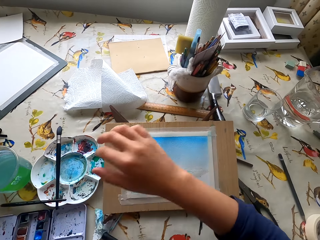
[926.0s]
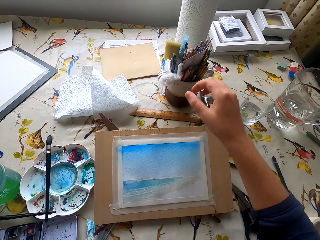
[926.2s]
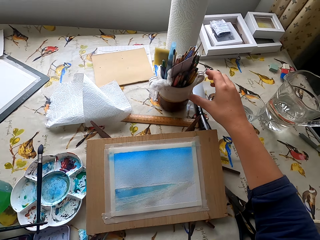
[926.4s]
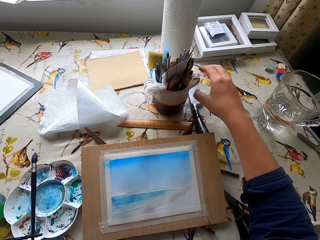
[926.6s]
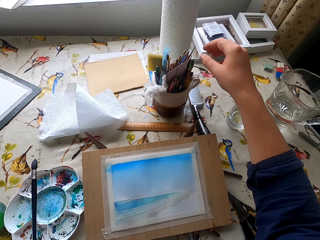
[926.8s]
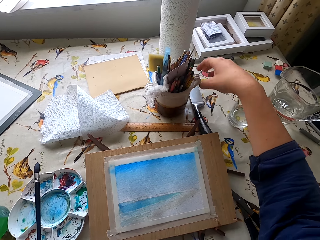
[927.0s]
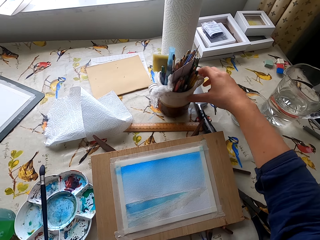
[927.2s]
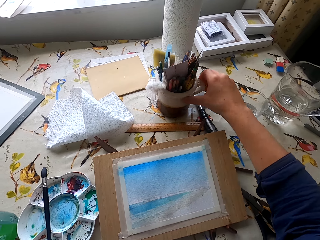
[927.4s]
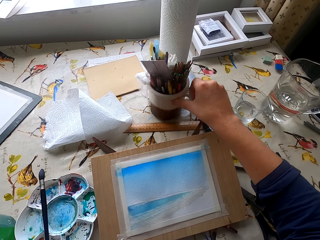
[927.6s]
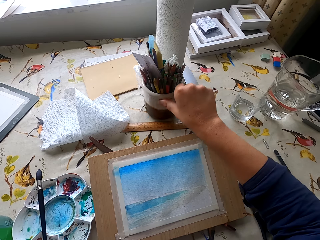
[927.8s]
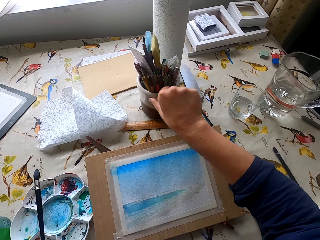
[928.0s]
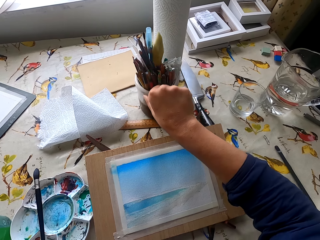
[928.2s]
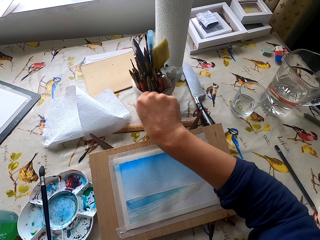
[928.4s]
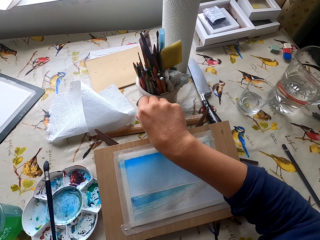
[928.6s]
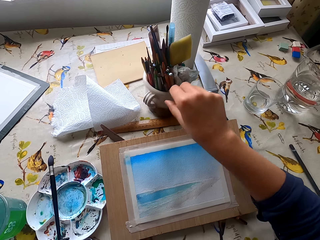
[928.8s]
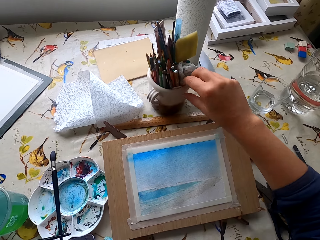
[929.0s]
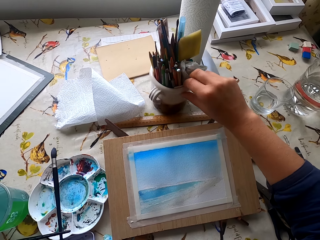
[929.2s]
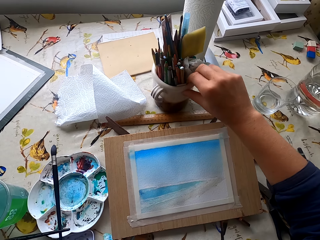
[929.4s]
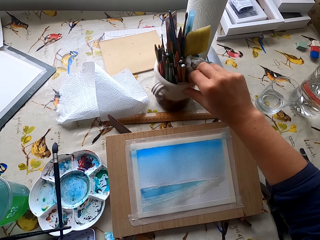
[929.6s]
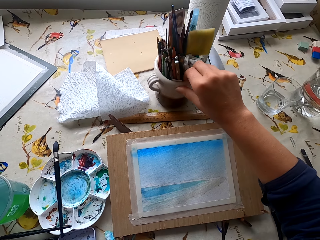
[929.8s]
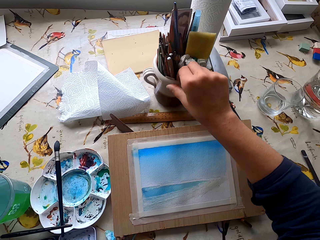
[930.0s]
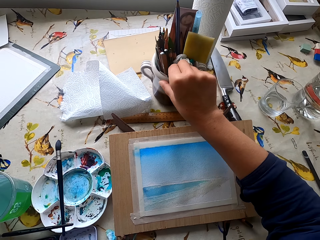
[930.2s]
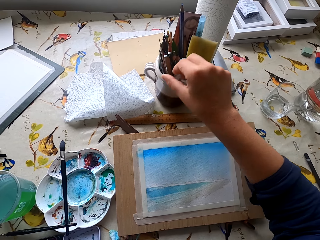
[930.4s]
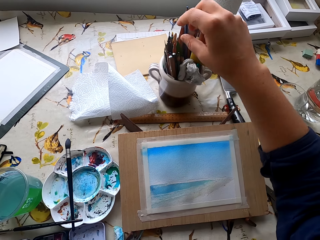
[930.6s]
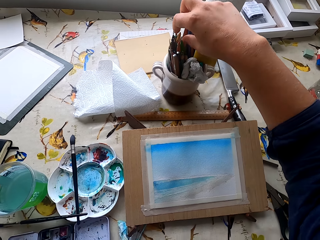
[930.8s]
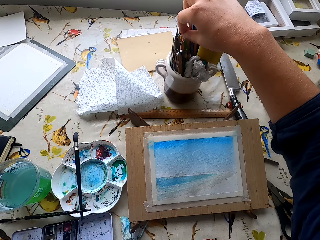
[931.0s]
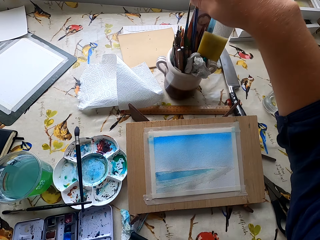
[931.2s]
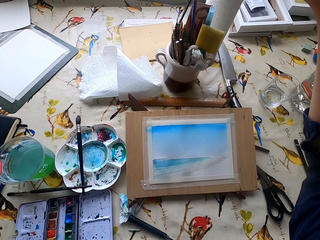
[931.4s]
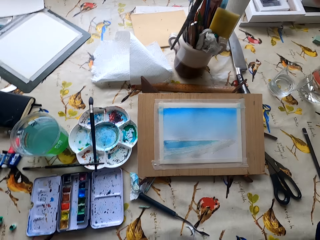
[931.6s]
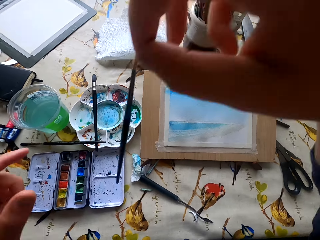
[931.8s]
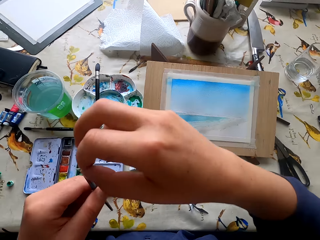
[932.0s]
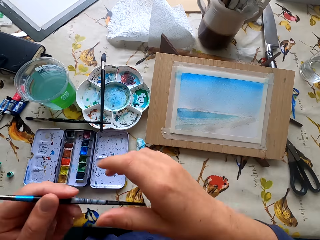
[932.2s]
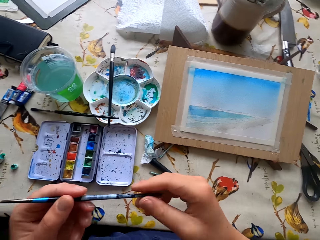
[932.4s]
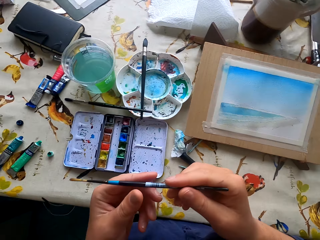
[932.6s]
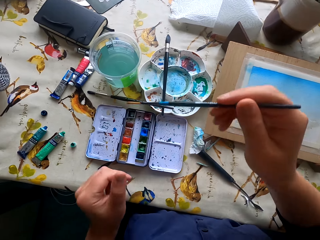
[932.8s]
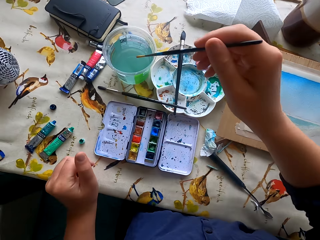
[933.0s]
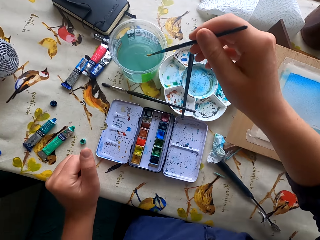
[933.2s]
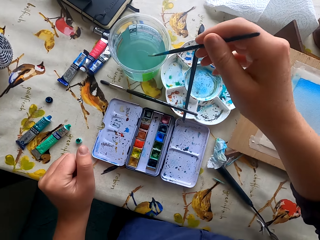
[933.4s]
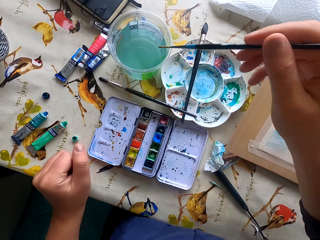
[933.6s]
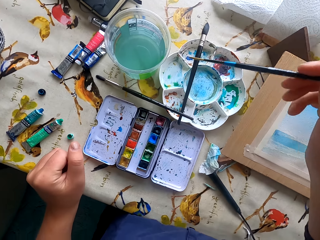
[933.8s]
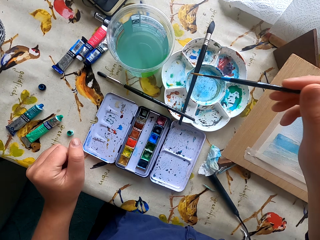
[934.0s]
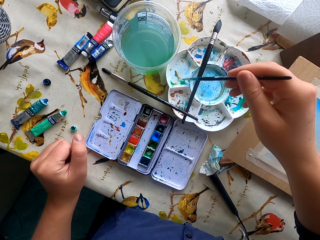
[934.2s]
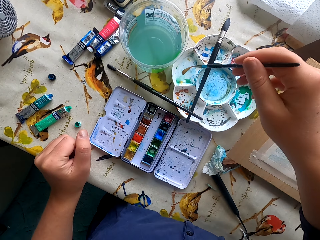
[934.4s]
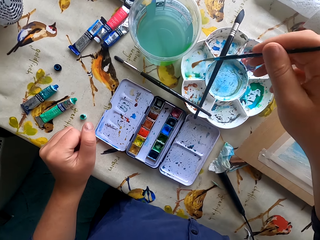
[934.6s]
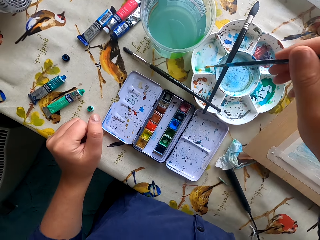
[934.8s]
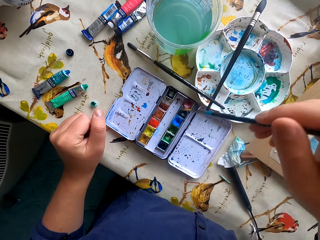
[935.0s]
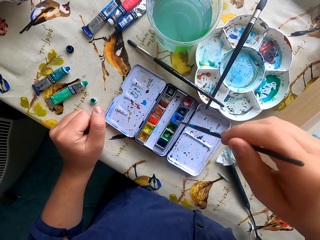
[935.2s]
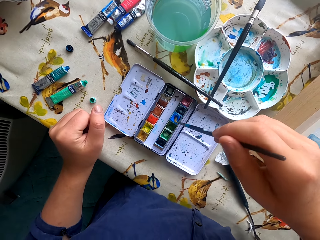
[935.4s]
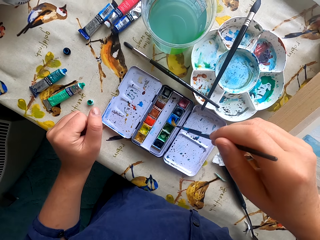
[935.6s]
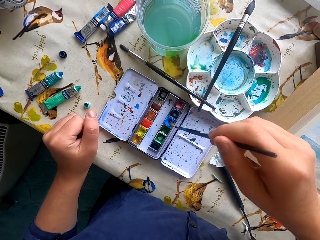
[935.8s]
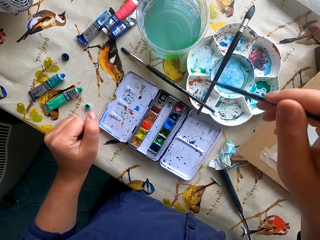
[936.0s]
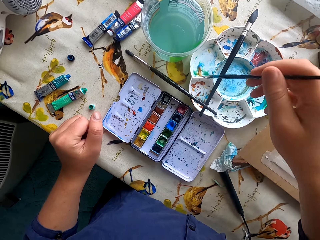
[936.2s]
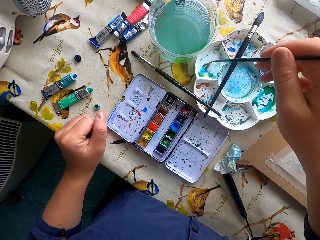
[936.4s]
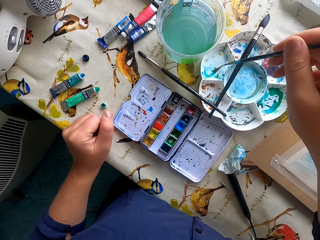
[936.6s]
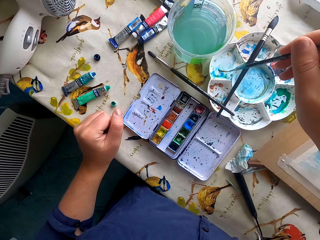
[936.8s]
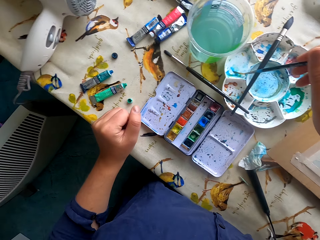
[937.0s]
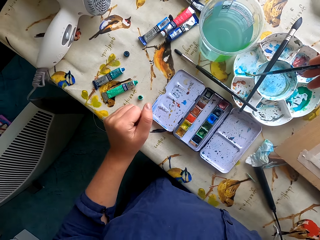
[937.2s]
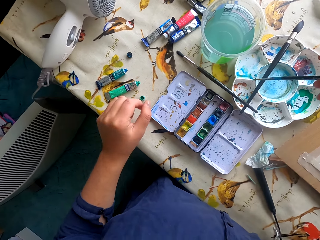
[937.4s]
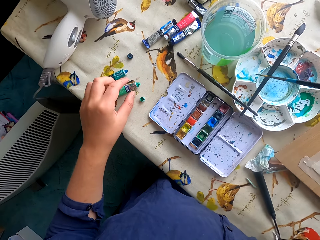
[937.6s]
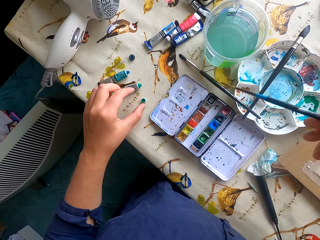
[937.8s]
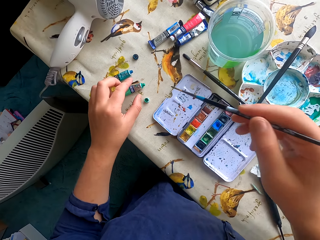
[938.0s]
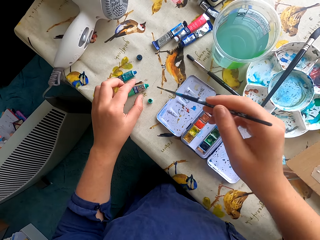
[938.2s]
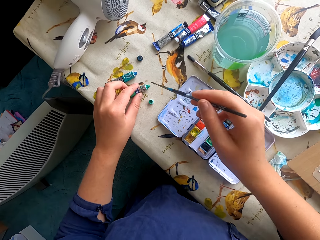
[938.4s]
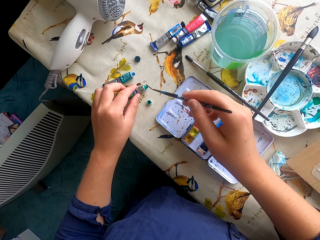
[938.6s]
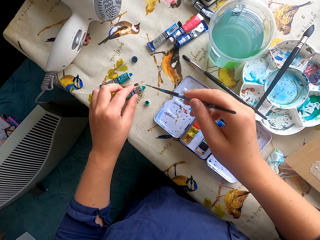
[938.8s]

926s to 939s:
The camera wearer drops the paintbrush. They move the bowl. They turn the paintbrush container. They pick up the paintbrush from the container. They dip the paintbrush in water. They remove excess water. They dip the paintbrush in water paint. They remove excess paint.

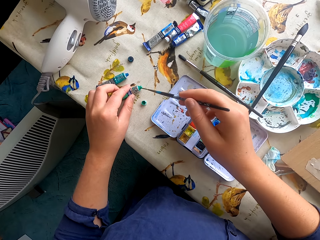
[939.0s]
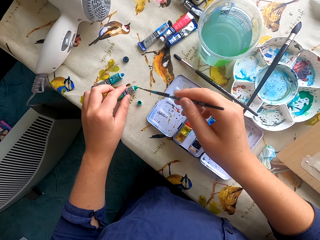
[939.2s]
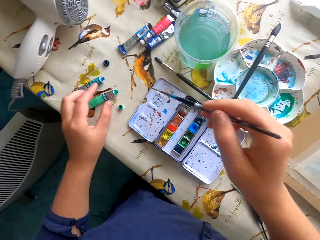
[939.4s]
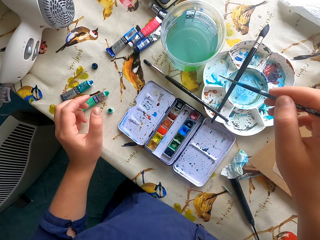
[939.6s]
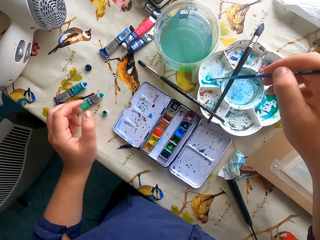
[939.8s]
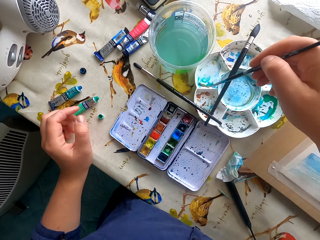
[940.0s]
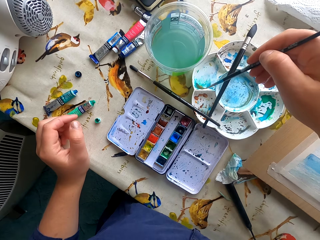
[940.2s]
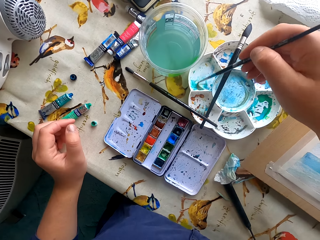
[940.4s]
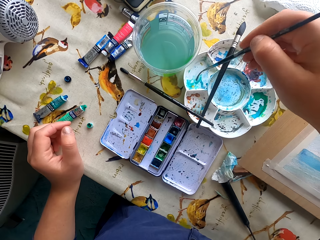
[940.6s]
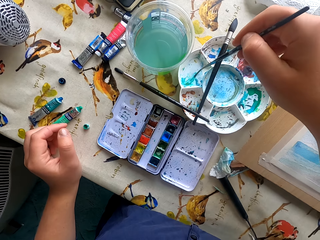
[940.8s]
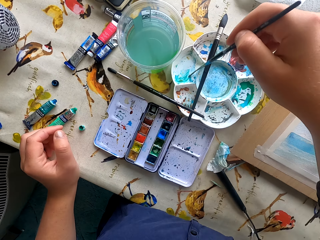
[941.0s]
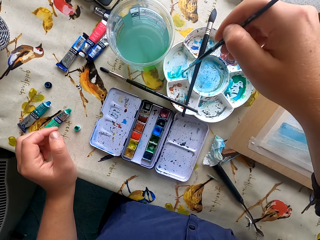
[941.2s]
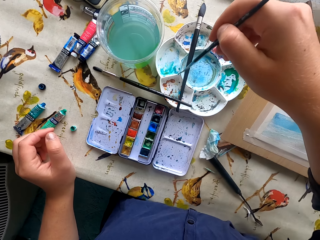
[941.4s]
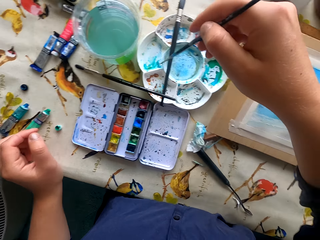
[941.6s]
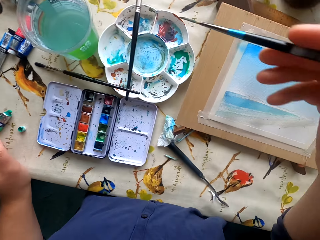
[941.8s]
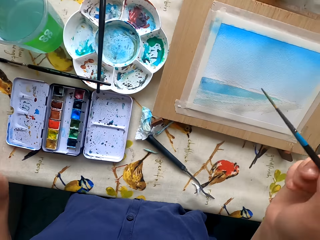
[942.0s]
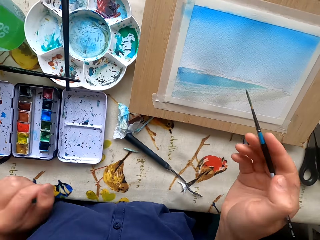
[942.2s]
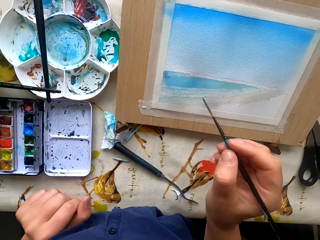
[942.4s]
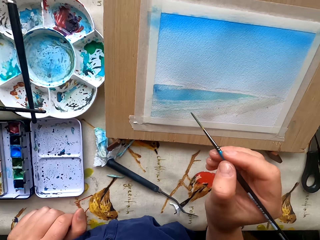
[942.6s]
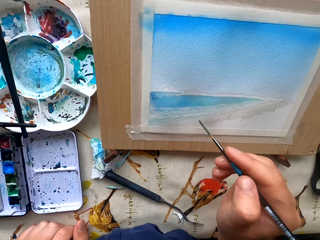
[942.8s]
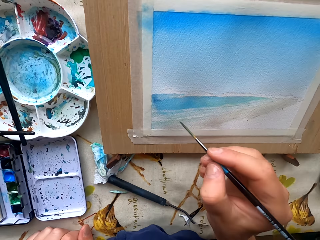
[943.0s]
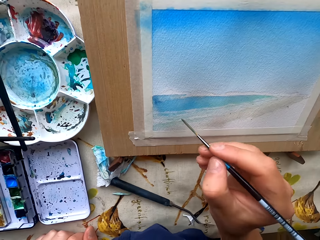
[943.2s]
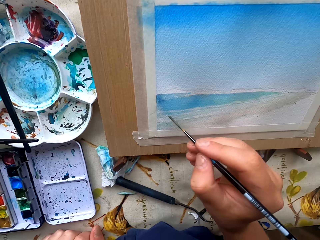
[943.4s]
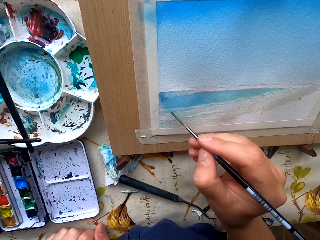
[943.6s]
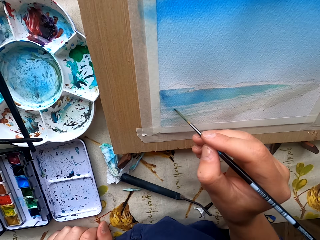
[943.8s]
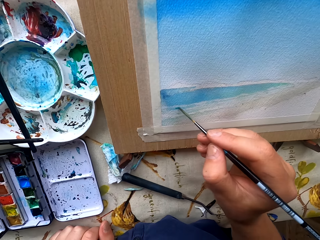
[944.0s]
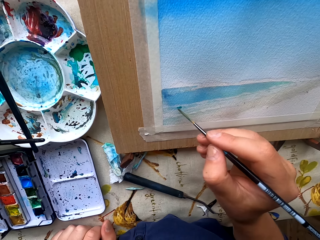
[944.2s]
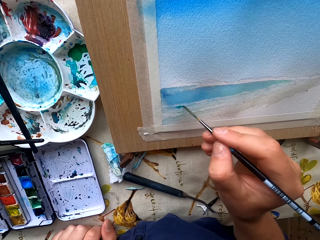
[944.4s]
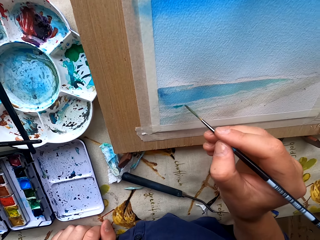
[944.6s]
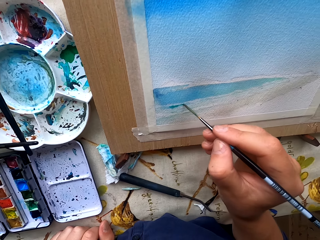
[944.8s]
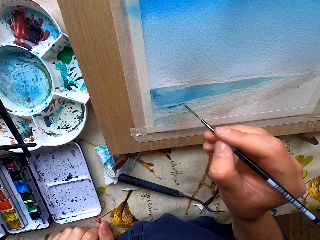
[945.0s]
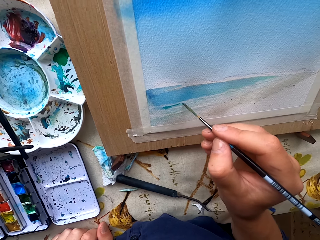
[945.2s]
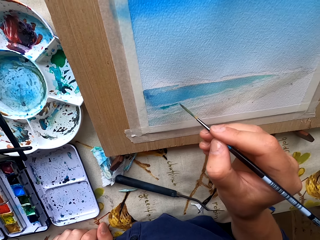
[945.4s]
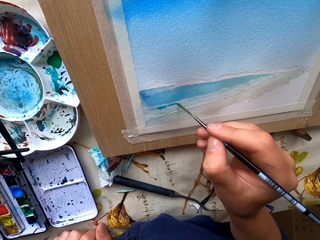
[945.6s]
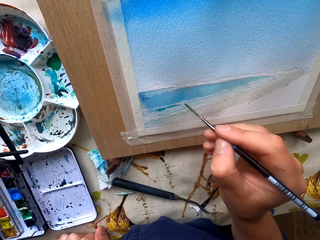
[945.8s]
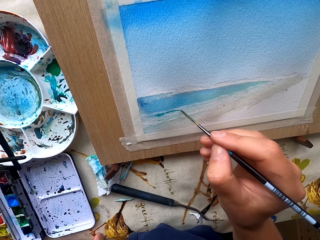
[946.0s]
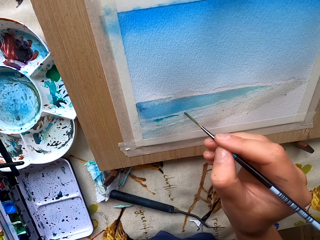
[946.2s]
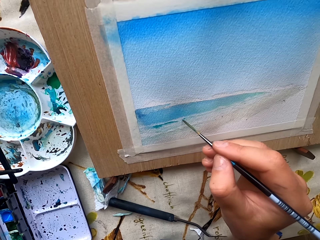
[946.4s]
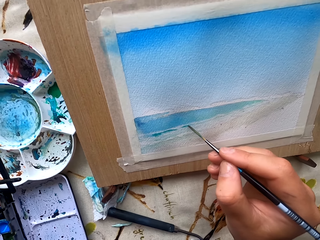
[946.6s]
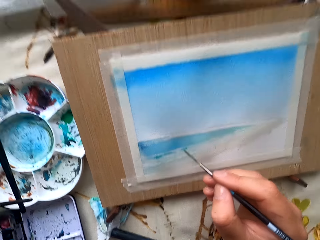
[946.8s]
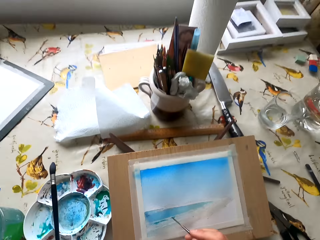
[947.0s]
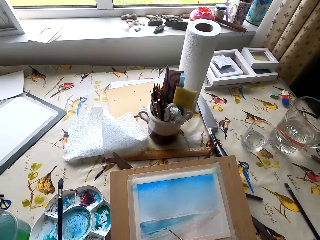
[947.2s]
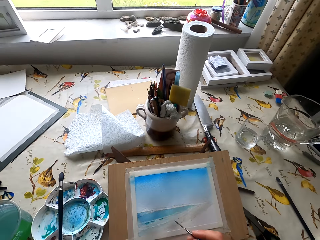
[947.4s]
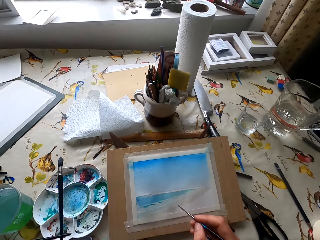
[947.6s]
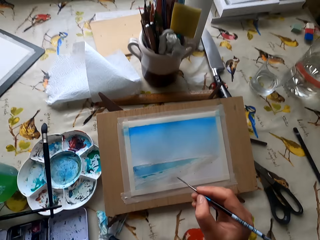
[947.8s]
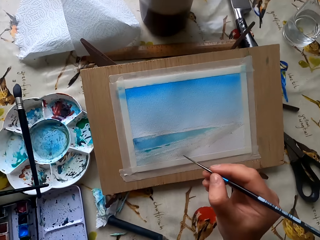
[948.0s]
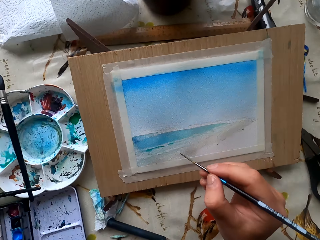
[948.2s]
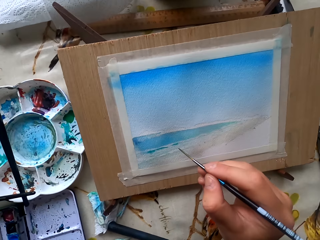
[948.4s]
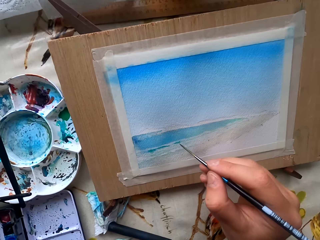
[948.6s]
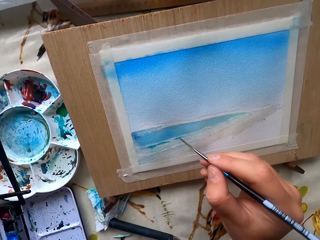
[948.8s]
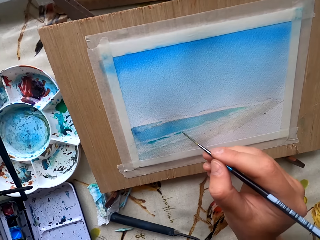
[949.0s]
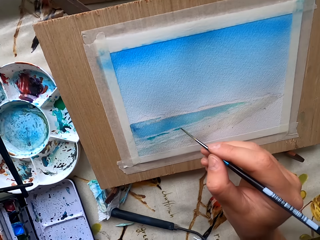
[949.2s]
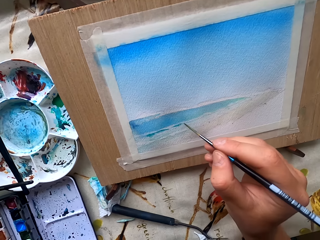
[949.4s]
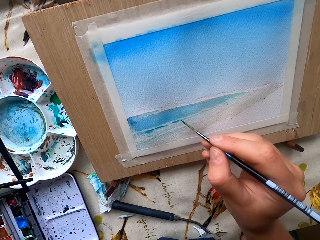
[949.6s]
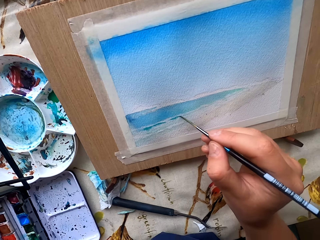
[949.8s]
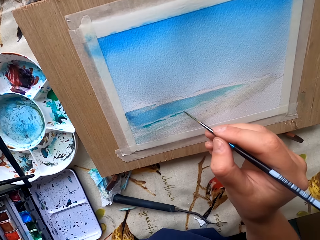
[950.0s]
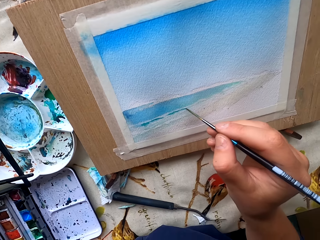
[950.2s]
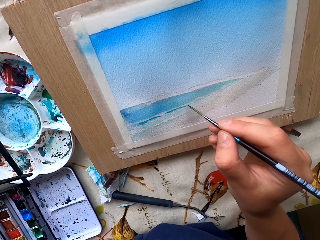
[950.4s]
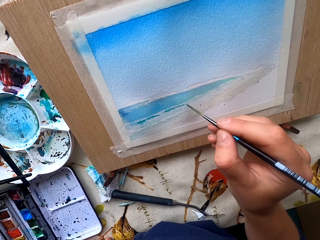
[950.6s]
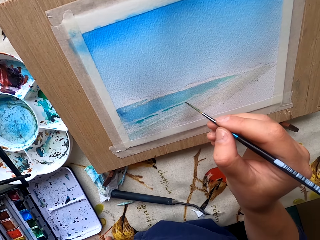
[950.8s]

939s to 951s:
The camera wearer touches the paint. They remove excess paint. They paint the drawing paper. They look around. They paint the drawing paper.
